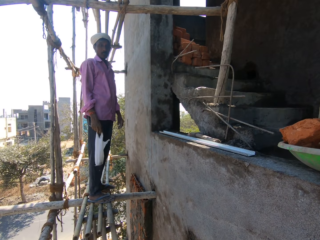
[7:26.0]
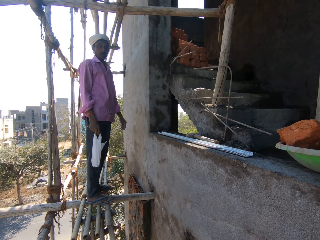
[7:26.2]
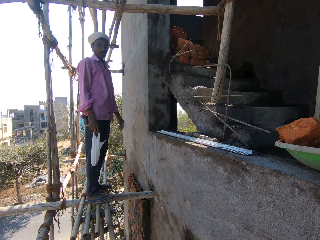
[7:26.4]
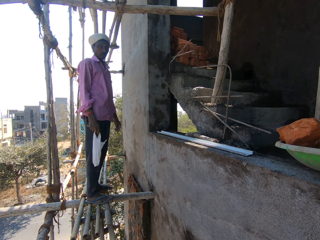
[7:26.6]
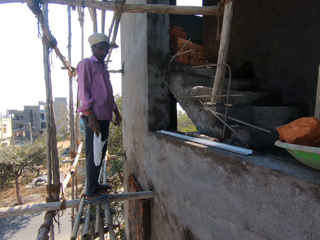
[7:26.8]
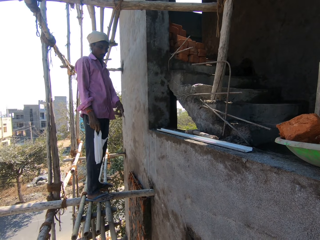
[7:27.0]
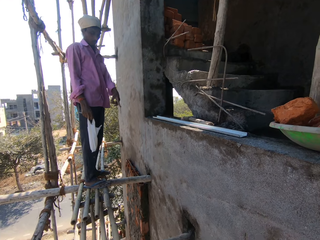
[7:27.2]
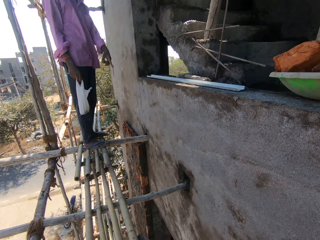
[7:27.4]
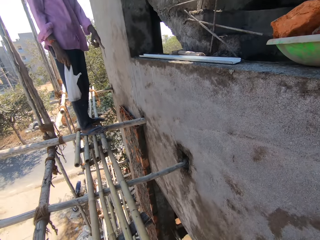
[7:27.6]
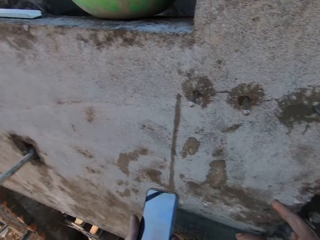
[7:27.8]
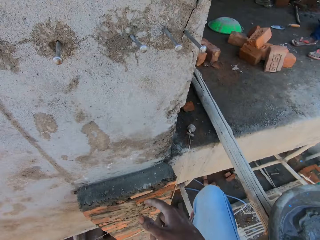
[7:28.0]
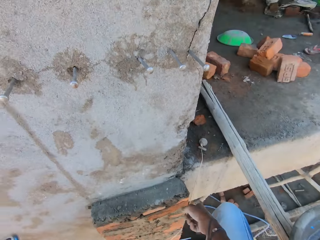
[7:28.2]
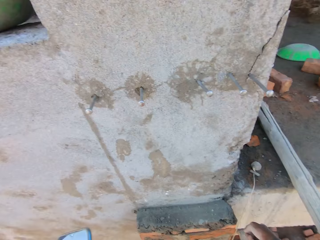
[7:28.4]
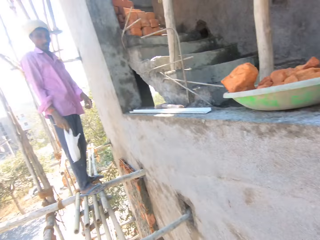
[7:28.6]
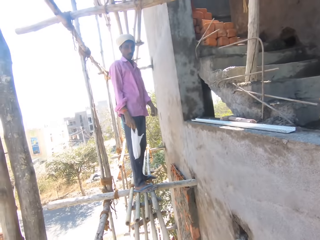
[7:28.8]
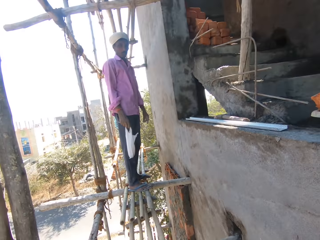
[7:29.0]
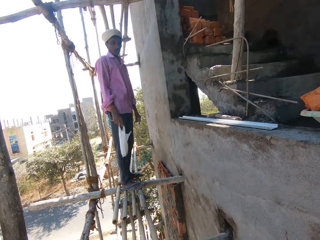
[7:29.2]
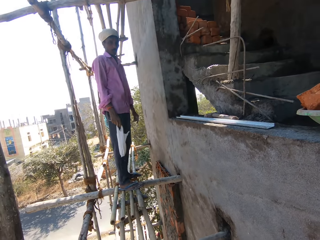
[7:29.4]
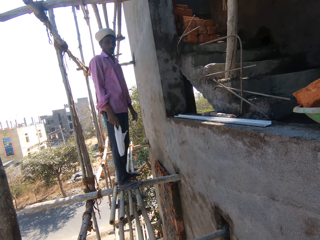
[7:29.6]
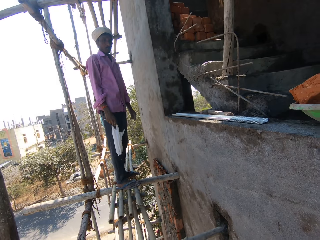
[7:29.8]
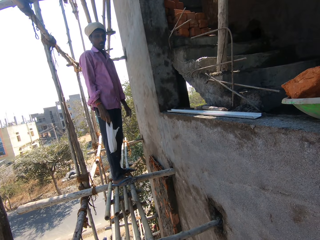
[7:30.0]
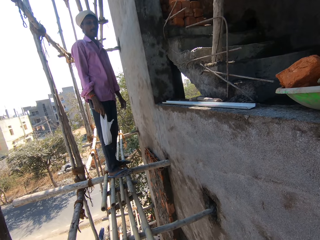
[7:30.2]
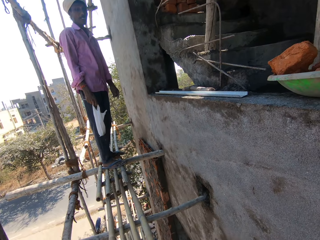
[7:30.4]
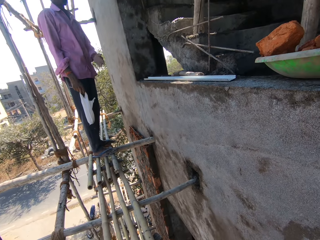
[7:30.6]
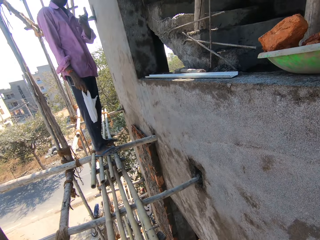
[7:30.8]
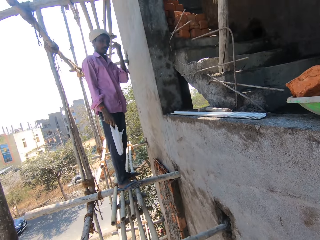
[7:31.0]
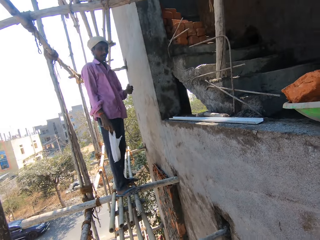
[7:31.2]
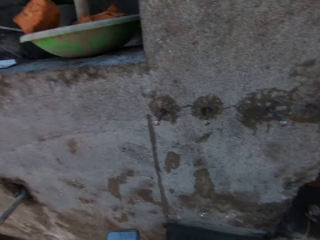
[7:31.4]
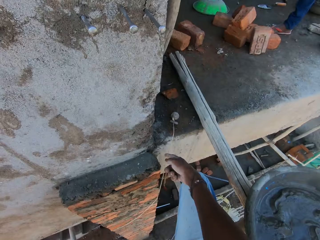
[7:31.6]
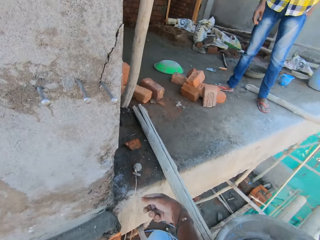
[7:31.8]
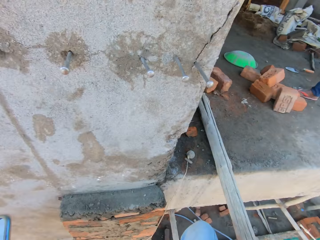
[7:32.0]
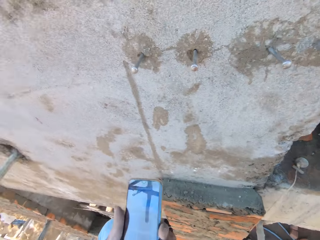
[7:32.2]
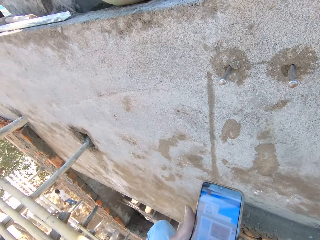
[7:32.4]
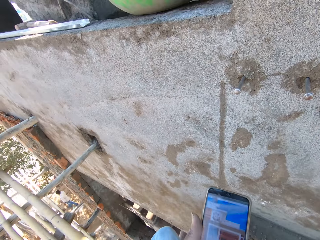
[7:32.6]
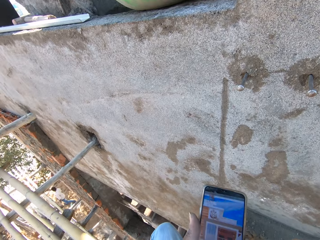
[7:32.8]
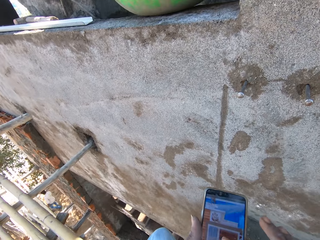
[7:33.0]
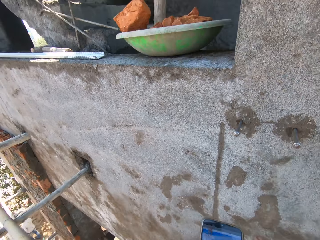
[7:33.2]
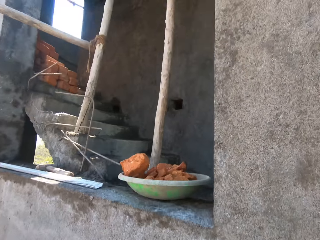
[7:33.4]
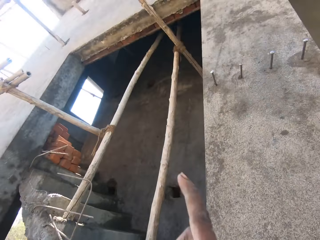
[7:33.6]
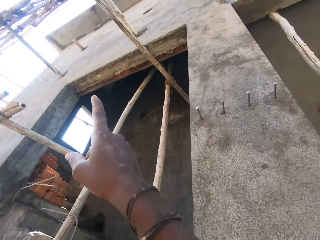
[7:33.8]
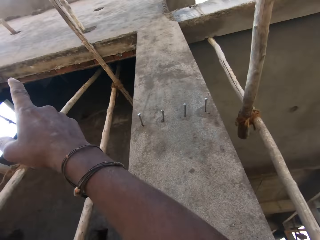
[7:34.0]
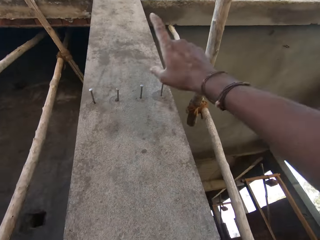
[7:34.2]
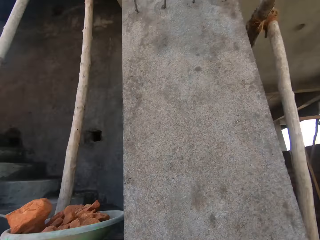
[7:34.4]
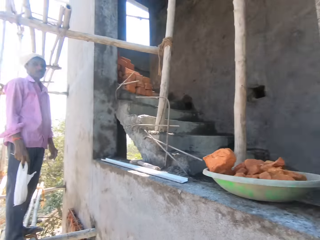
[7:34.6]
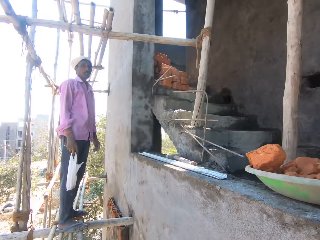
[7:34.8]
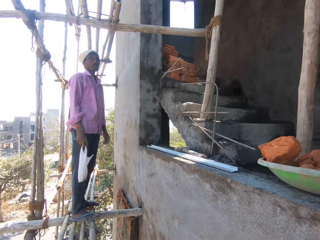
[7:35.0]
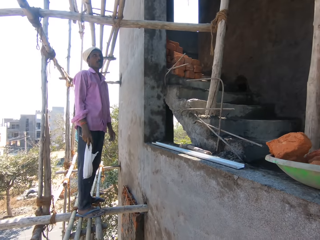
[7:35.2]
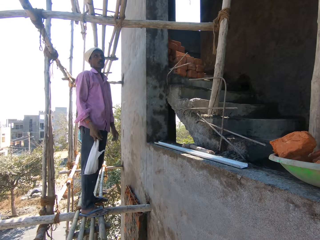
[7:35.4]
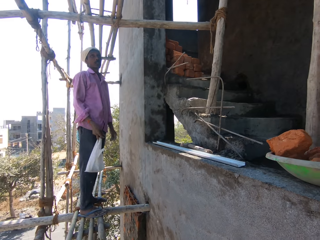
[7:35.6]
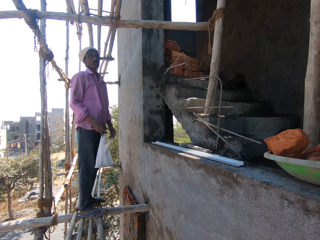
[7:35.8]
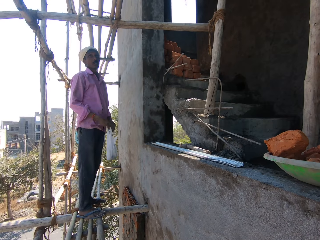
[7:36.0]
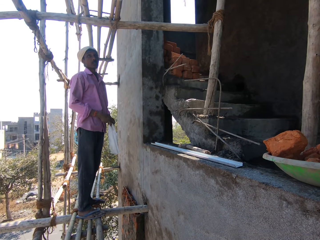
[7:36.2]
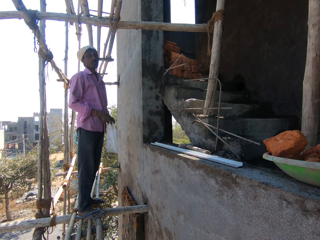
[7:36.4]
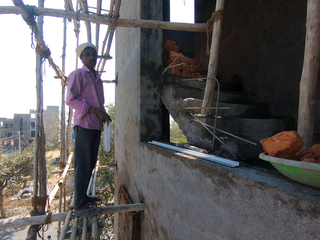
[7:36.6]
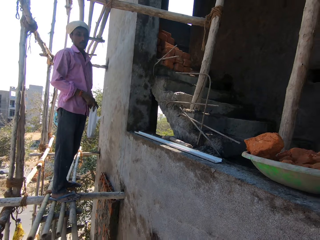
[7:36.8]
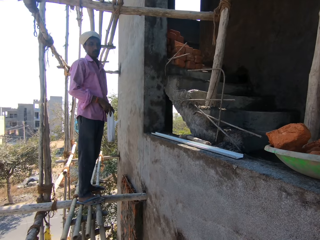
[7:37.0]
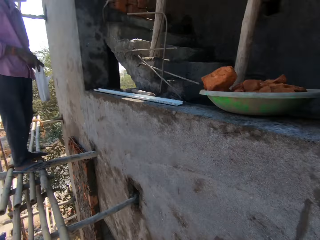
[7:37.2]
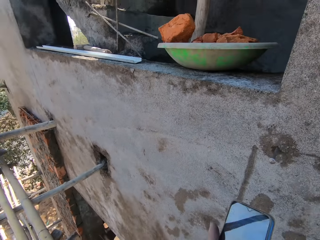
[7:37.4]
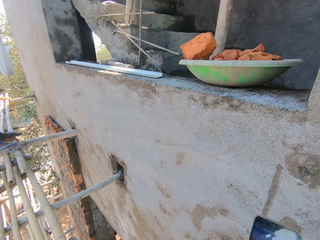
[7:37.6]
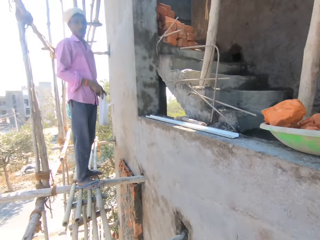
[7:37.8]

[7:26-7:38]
A man talks with the camera wearer. The camera wearer moves his hand.

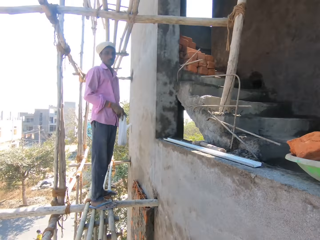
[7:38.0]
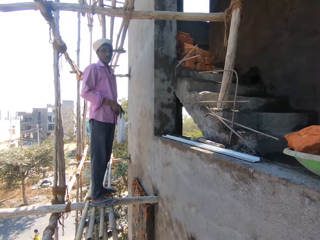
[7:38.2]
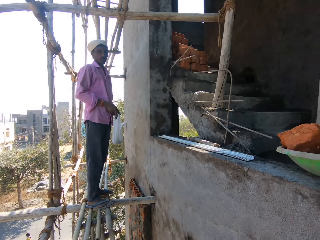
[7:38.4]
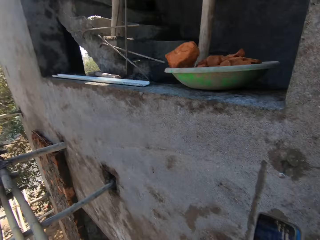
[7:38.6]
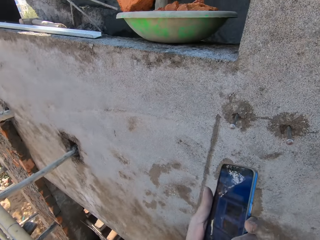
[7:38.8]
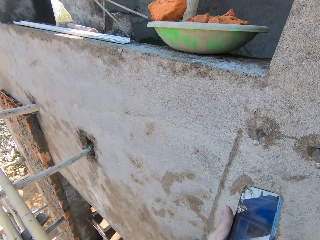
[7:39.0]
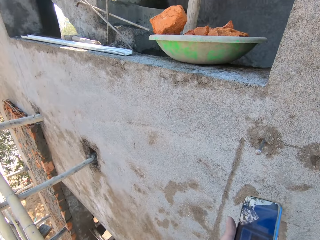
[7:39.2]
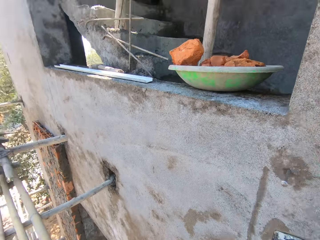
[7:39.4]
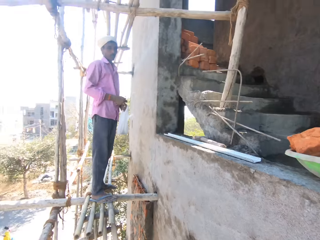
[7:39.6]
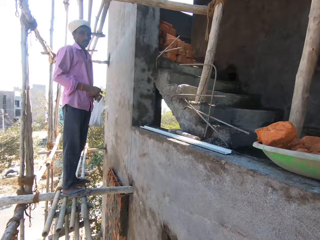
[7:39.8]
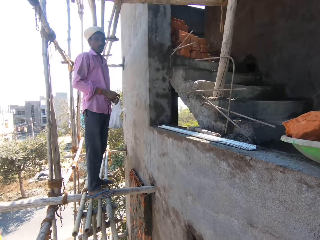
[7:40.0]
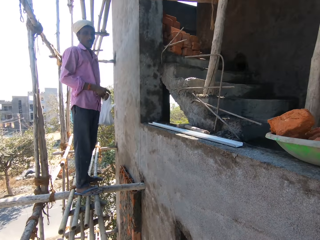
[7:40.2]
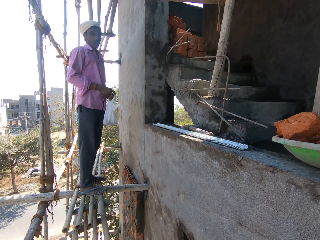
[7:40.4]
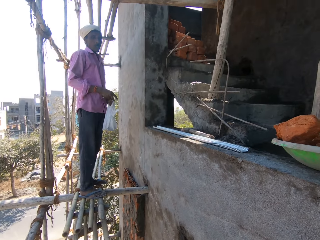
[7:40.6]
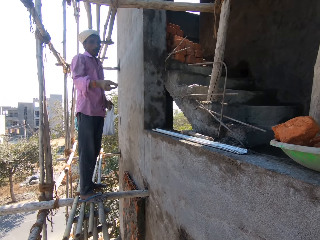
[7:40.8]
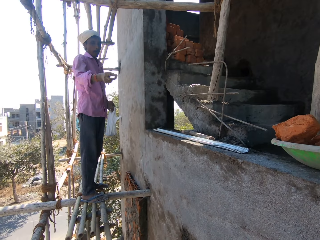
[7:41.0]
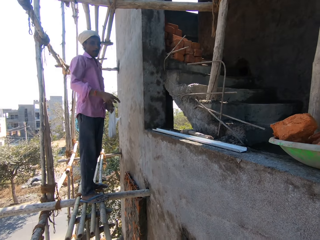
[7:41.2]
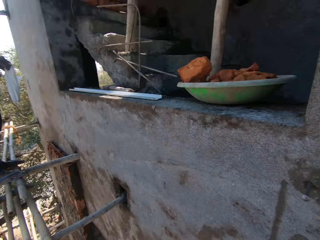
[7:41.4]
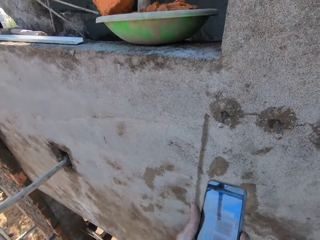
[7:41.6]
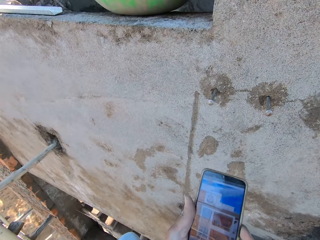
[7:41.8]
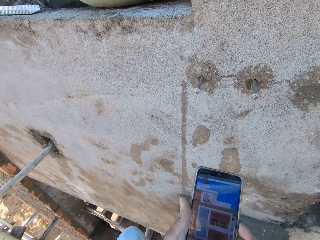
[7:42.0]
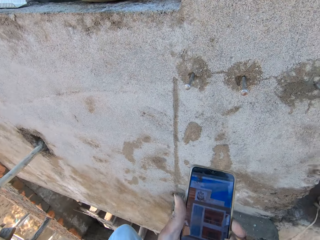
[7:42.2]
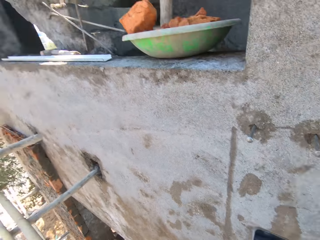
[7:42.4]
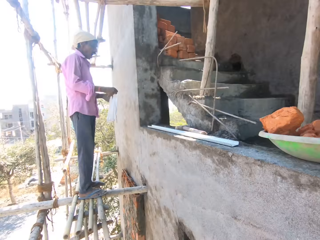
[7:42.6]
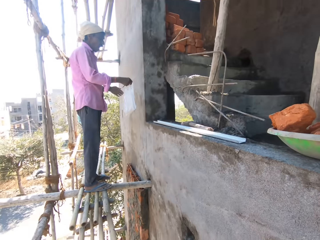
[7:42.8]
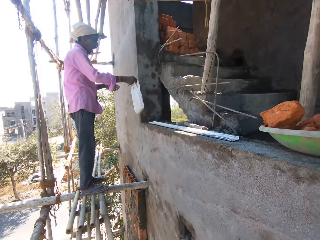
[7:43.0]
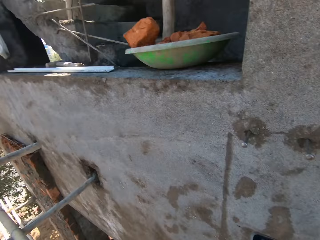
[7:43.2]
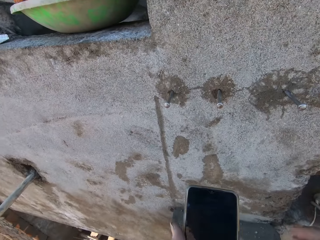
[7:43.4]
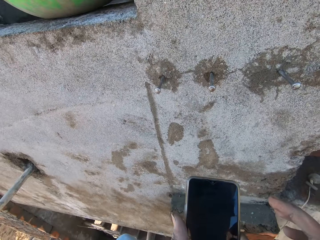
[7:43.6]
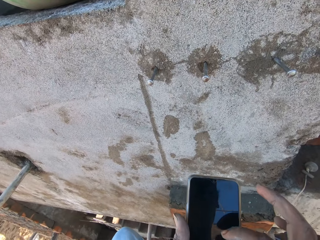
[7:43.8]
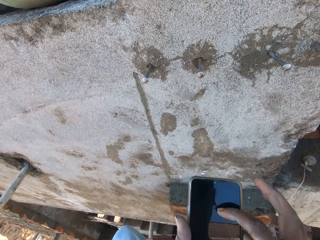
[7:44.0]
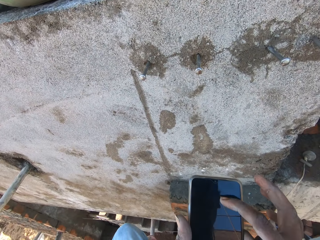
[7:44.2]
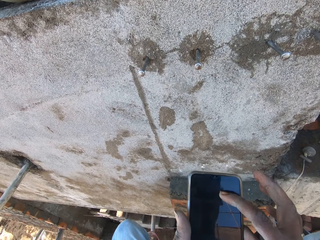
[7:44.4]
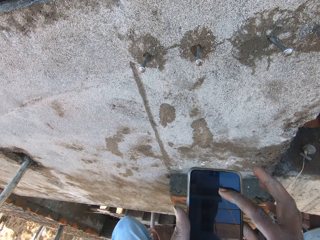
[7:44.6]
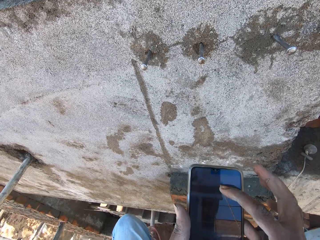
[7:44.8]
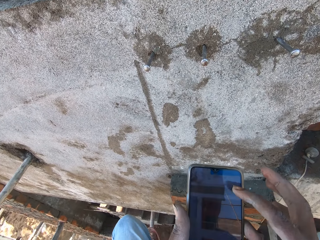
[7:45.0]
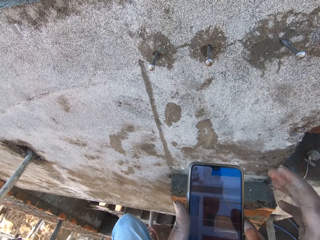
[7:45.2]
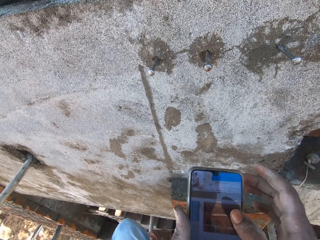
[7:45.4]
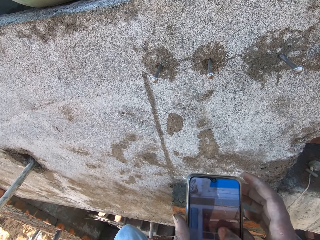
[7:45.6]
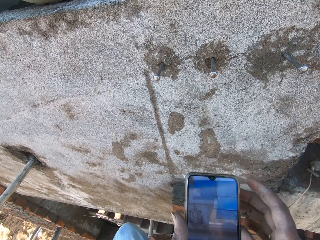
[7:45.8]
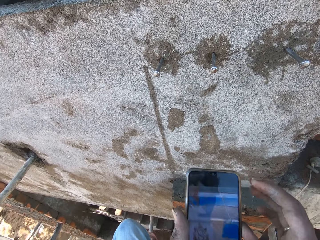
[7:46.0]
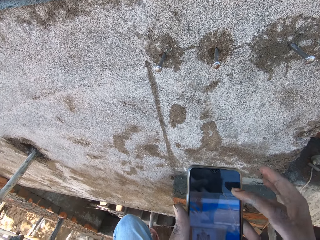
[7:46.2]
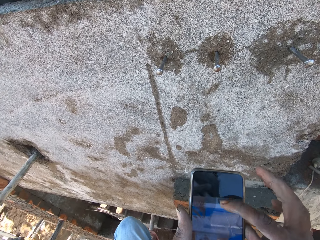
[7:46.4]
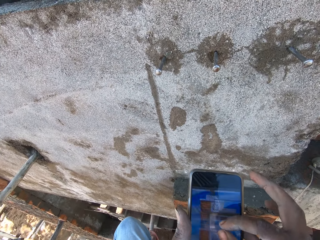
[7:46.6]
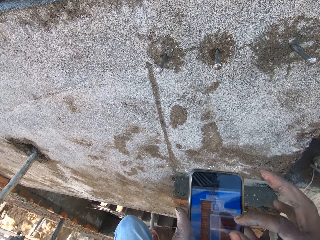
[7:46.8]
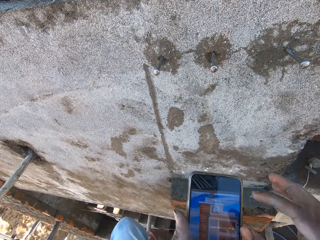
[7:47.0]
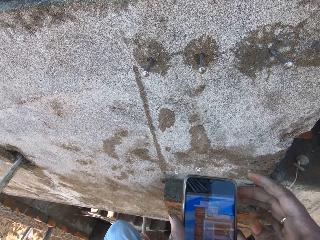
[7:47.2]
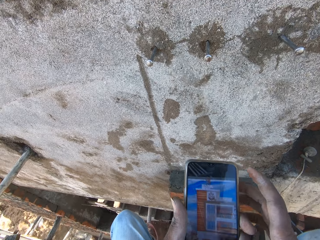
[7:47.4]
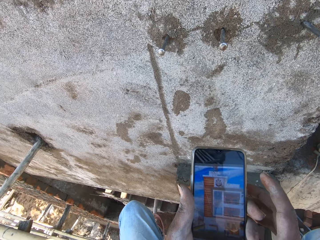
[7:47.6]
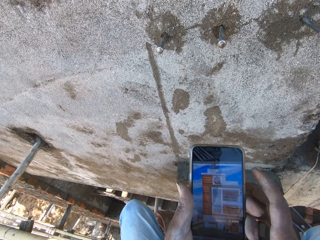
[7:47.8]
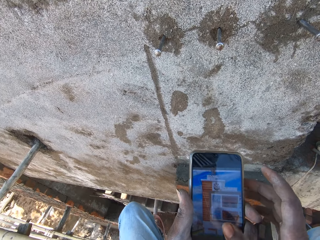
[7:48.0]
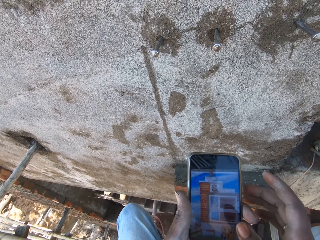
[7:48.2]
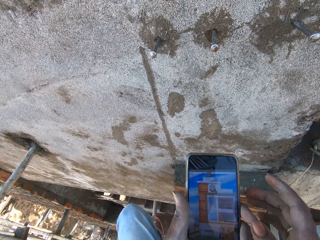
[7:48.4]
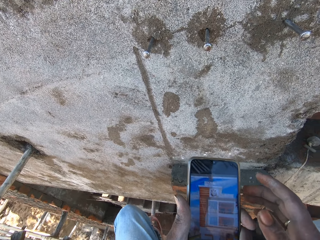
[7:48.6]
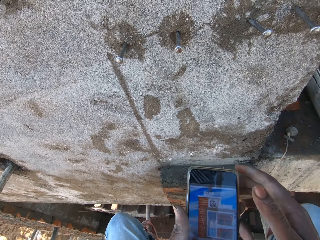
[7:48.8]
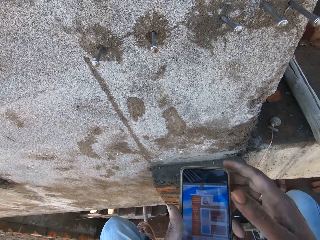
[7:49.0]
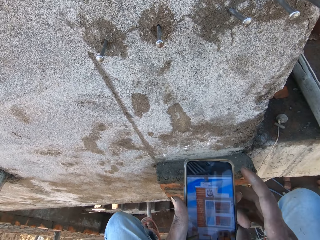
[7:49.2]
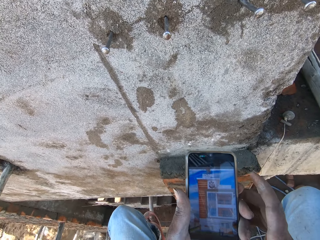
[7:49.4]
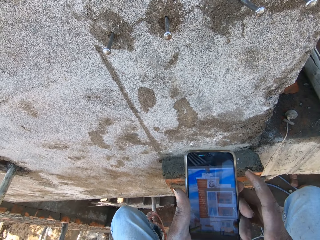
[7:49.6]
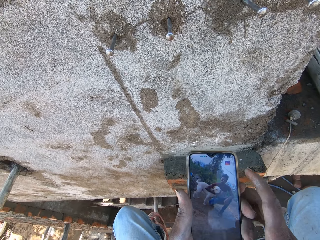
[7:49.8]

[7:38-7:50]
The camera wearer checks his phone. He drops the nylon bag on the wall with his right hand. He operates the phone with his right hand.
